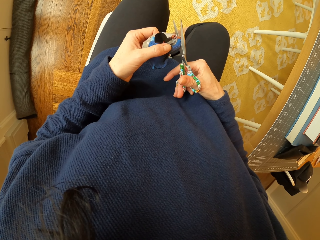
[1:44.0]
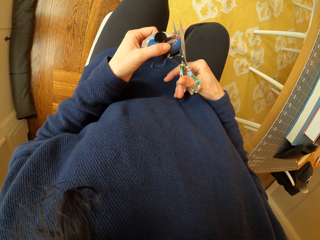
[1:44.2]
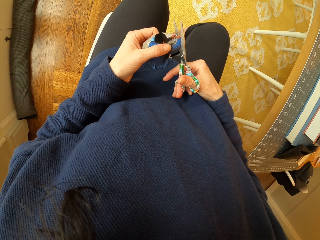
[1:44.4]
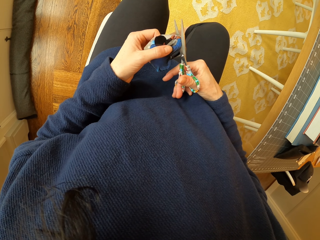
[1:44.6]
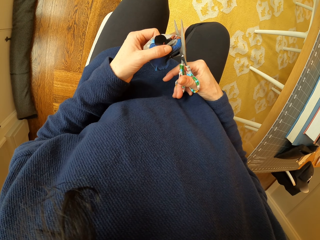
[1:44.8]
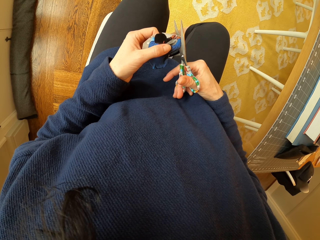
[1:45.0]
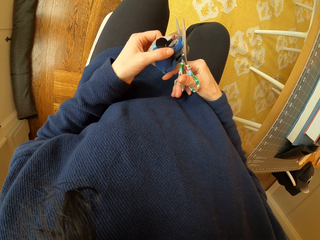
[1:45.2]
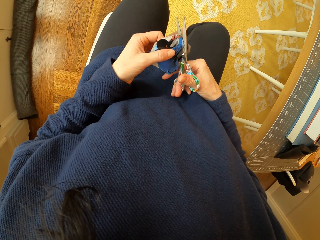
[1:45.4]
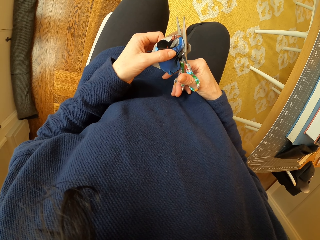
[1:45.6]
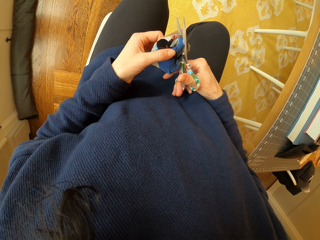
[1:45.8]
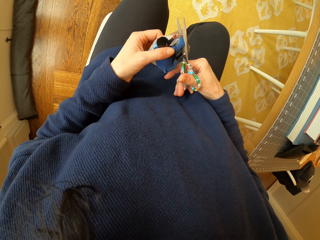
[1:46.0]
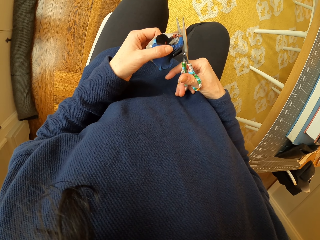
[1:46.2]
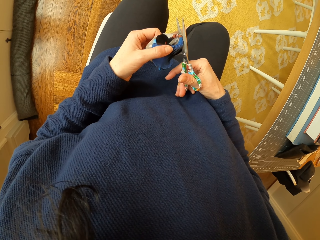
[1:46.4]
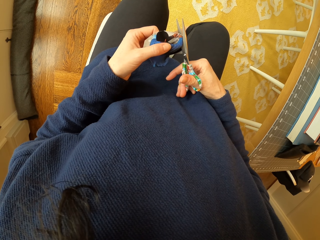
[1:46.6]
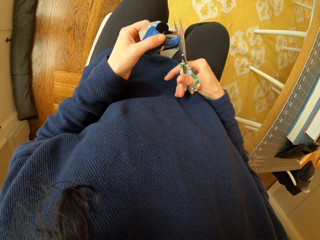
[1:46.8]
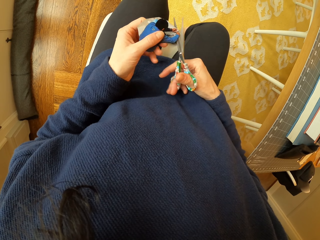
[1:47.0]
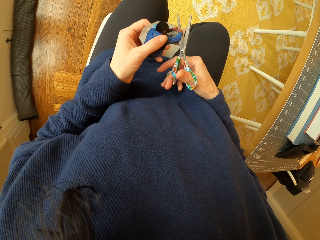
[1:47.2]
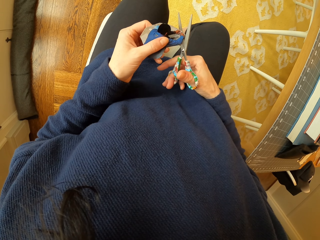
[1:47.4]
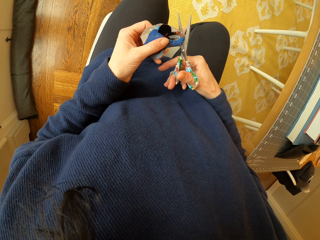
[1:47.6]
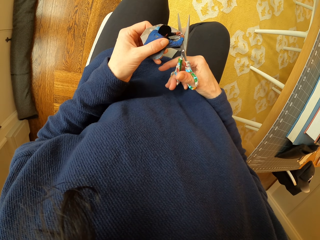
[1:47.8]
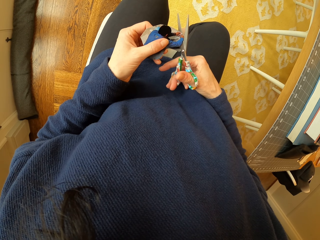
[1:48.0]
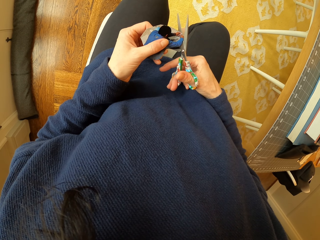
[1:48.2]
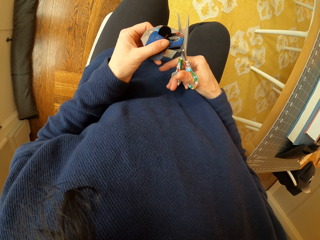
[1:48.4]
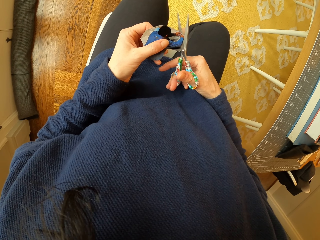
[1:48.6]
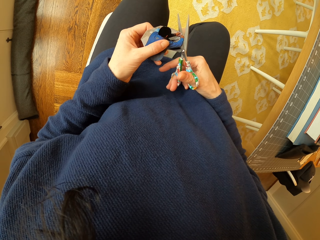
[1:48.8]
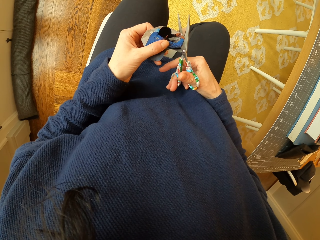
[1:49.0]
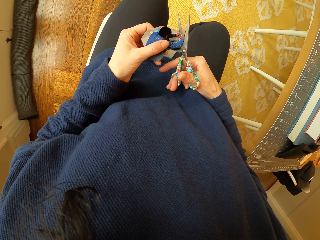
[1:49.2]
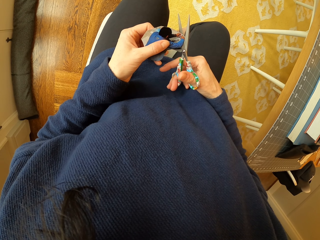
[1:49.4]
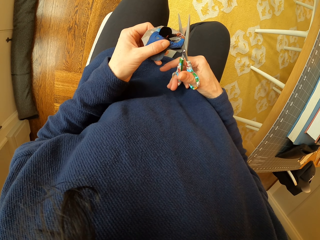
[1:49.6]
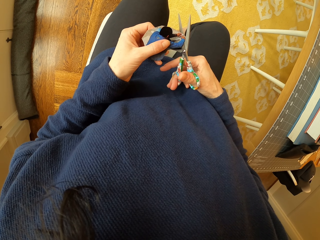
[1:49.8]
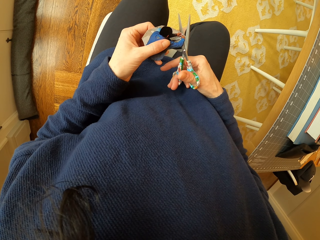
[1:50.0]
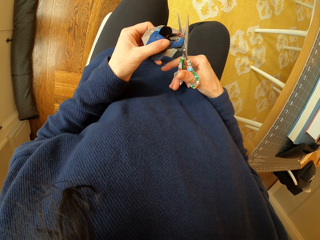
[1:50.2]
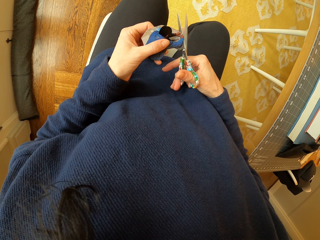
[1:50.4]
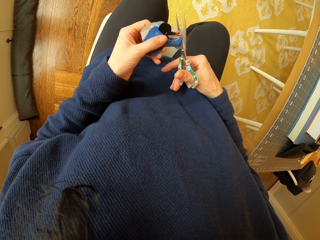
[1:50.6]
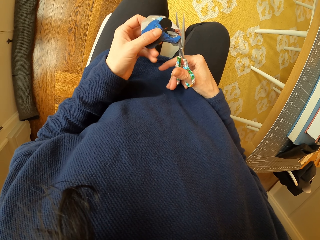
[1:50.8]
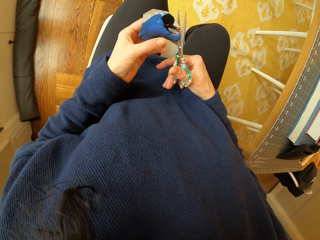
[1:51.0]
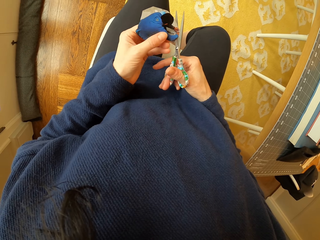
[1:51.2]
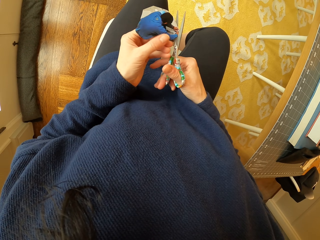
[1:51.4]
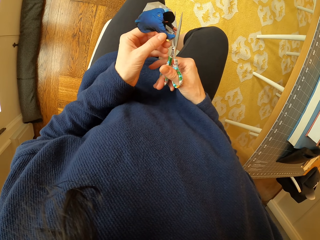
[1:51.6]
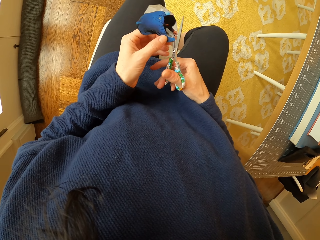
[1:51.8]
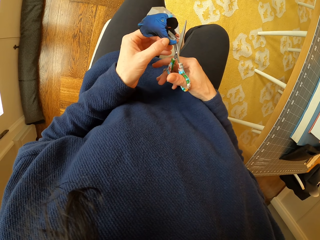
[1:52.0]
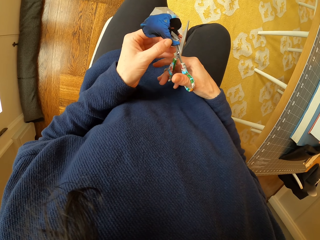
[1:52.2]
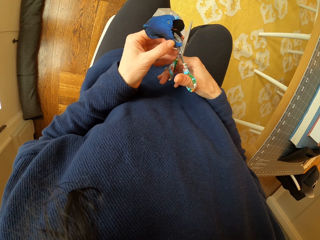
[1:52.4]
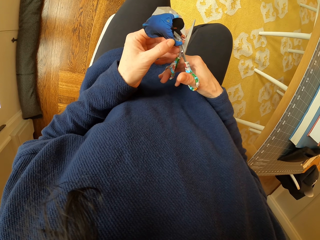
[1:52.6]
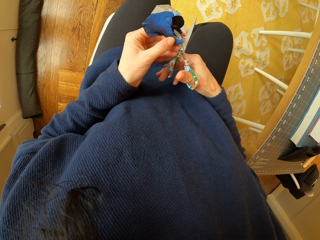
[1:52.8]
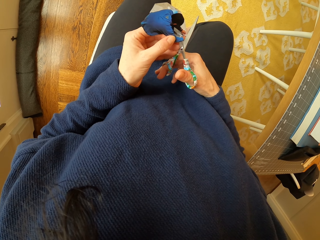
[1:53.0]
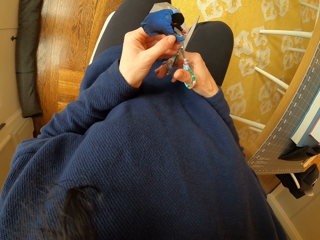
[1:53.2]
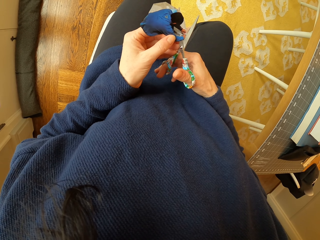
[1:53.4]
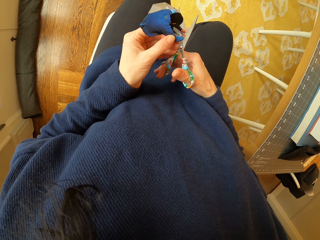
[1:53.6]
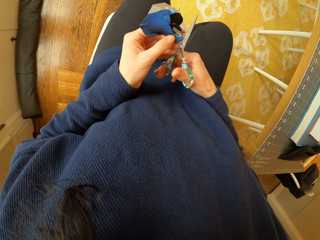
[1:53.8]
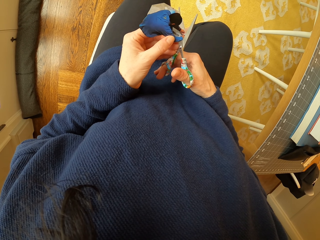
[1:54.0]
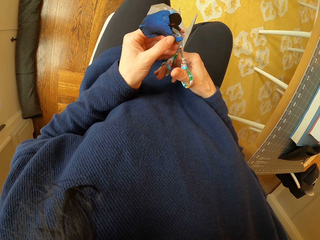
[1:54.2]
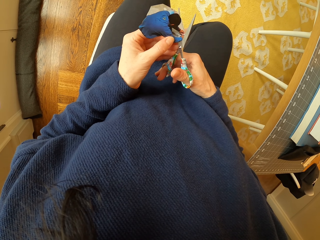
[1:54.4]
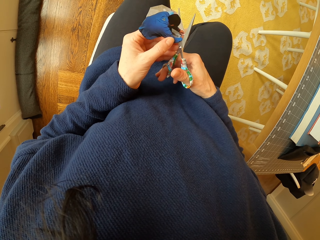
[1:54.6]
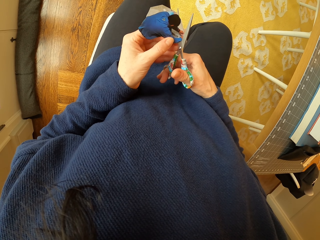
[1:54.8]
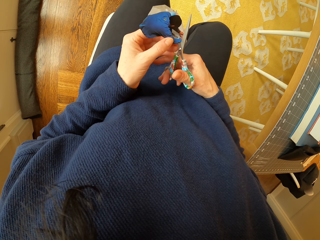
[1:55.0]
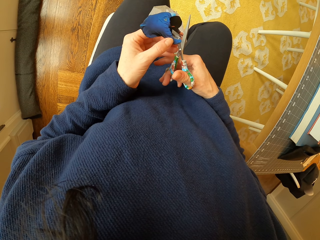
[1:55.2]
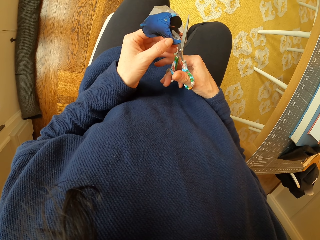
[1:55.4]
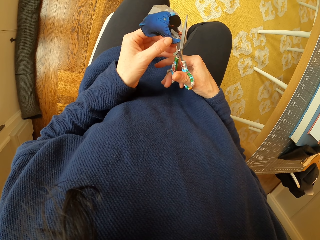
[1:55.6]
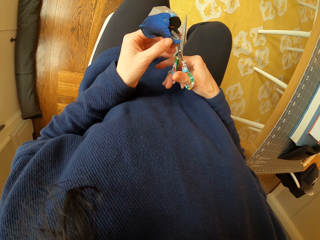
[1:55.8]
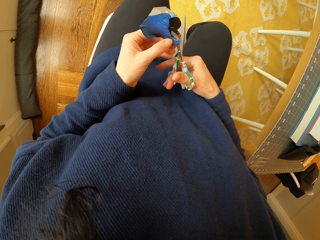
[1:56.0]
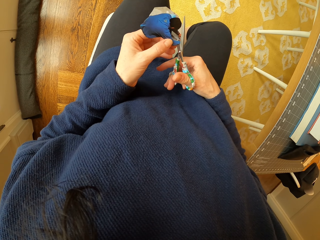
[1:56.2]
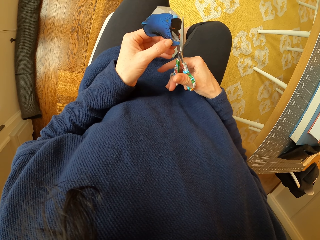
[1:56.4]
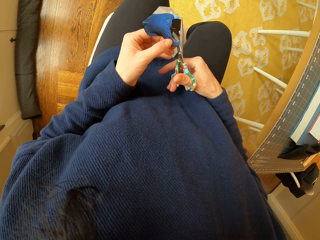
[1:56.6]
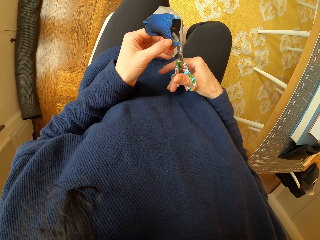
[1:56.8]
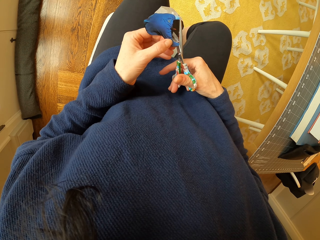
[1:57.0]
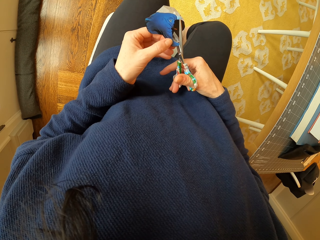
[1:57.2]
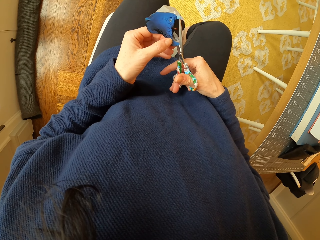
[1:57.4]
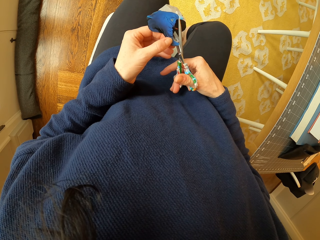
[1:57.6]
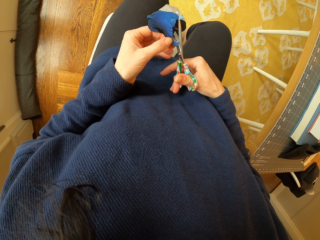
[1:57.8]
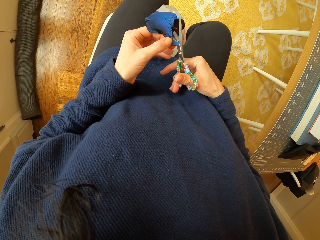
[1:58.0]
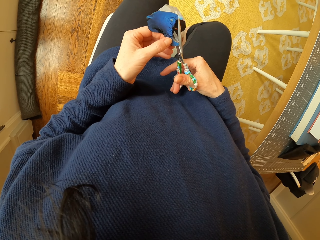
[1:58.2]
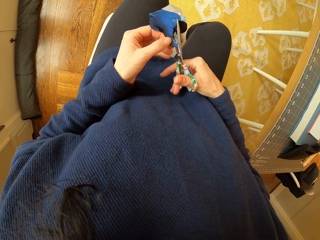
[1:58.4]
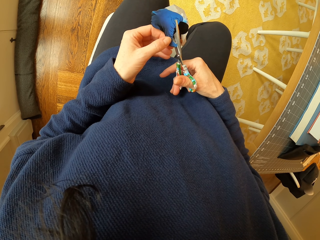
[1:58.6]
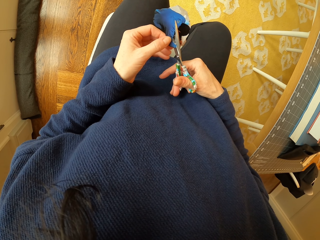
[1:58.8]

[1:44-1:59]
The camera wearer adjusts the piece of paper. They cut the piece of paper with the scissors.

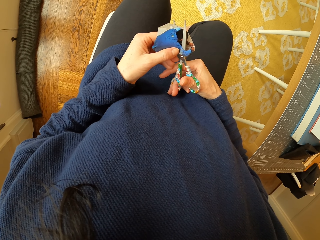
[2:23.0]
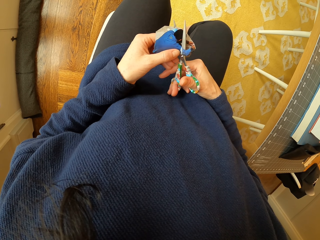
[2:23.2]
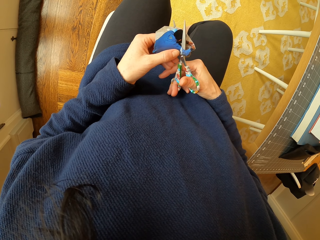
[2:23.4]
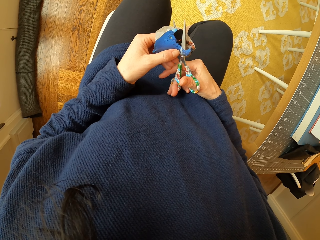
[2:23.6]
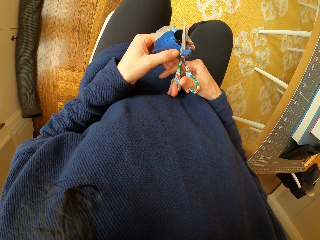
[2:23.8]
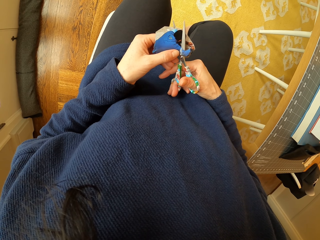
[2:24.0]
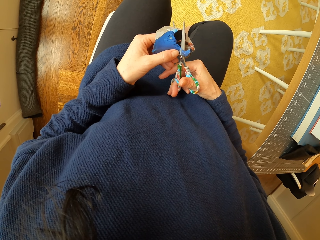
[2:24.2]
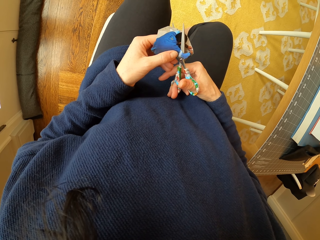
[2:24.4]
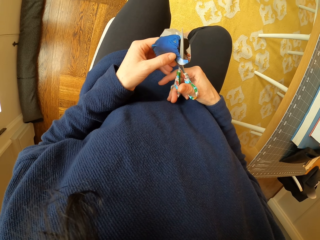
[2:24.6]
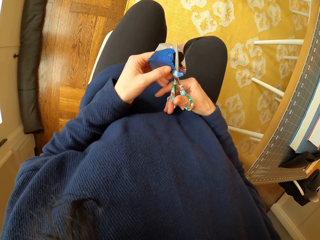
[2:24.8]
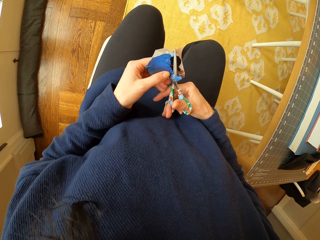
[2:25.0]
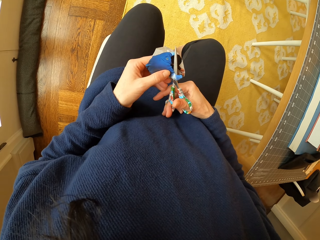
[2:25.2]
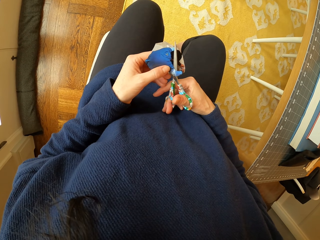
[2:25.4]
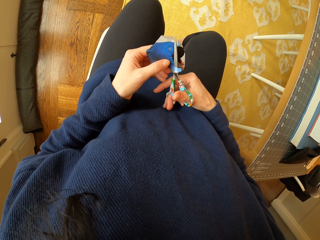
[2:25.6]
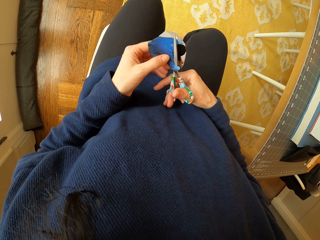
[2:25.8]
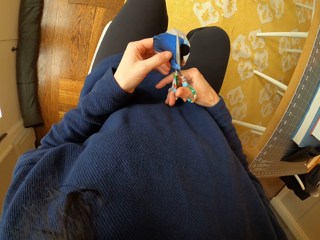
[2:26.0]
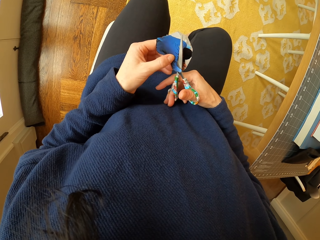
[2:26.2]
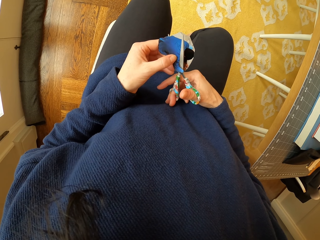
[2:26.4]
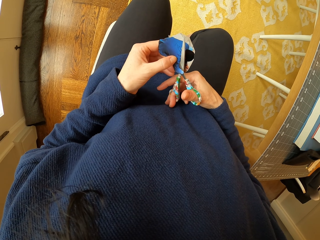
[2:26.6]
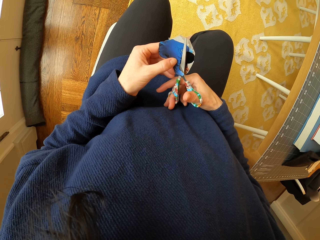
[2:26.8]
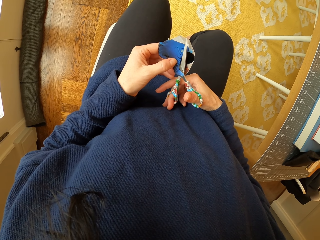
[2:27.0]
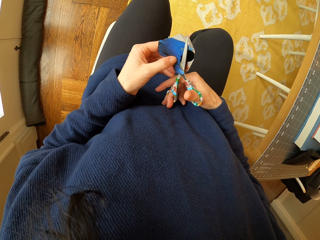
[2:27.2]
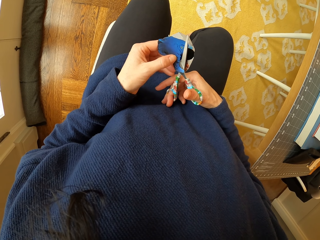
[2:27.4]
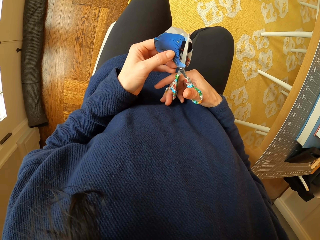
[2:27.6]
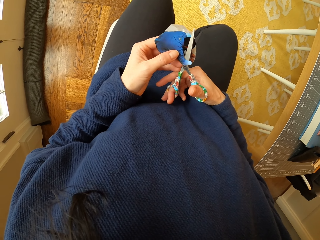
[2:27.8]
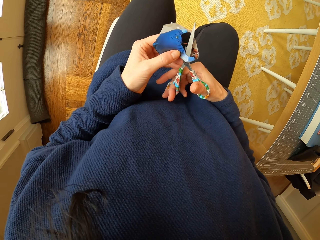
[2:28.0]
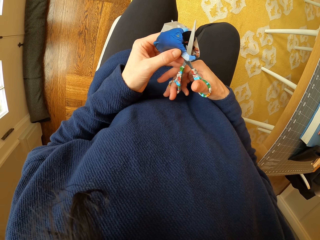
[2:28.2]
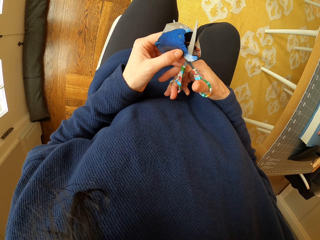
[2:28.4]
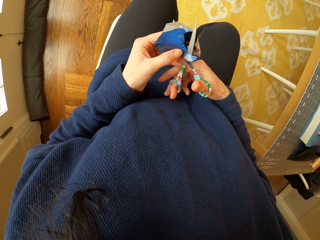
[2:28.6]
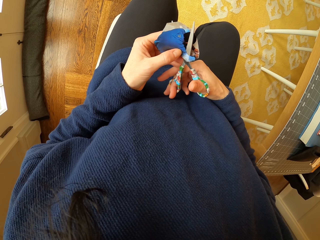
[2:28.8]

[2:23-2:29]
The camera wearer adjusts the piece of paper. They cut the piece of paper with the scissors. They adjust the piece of paper.
